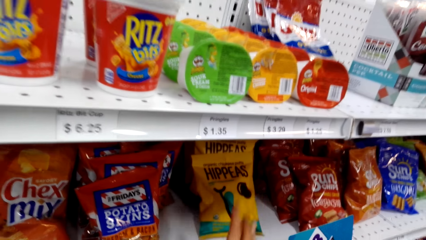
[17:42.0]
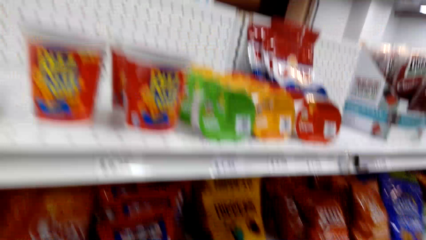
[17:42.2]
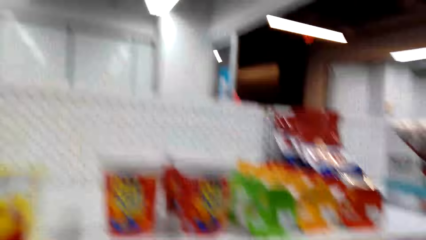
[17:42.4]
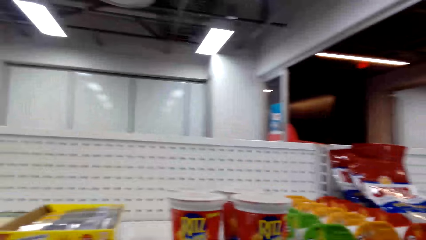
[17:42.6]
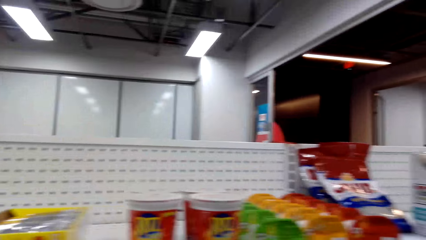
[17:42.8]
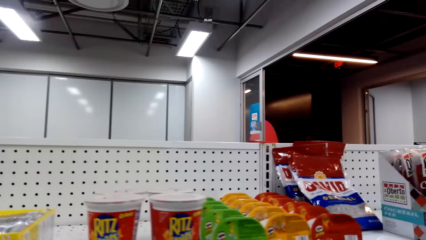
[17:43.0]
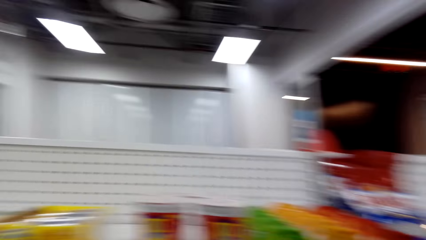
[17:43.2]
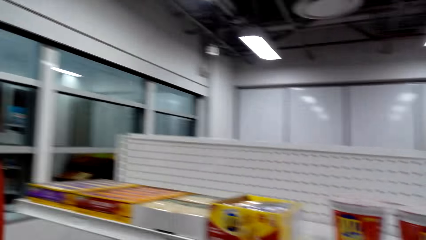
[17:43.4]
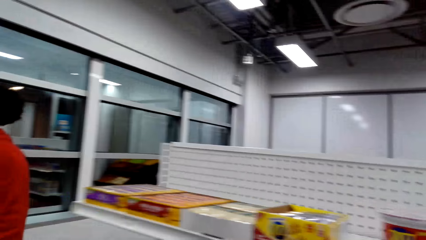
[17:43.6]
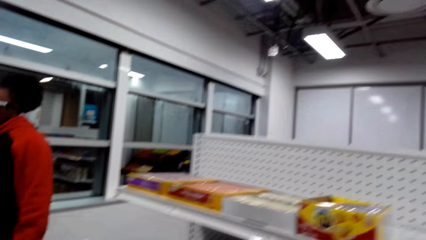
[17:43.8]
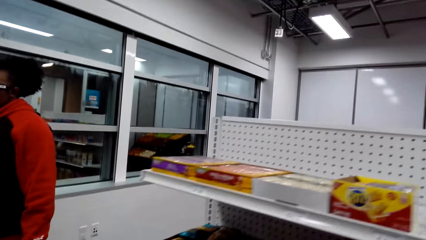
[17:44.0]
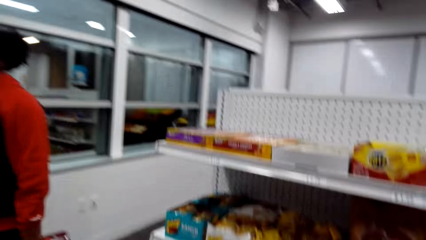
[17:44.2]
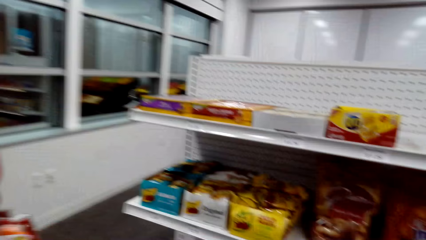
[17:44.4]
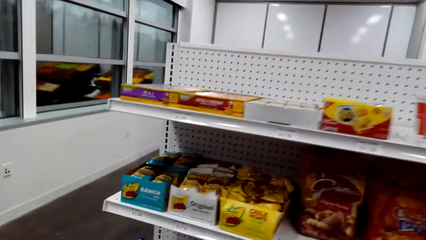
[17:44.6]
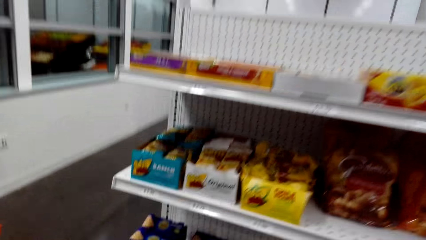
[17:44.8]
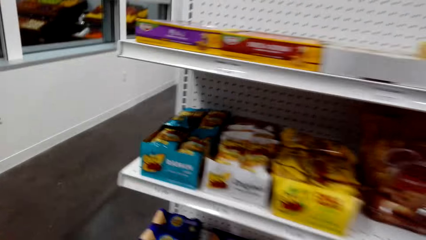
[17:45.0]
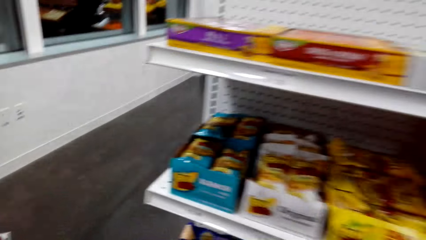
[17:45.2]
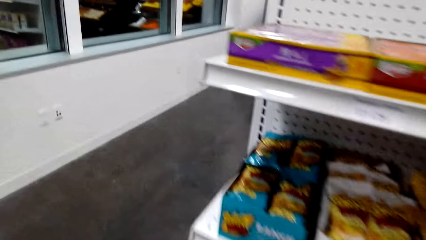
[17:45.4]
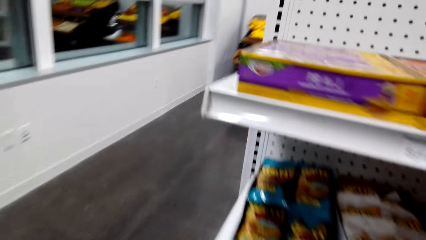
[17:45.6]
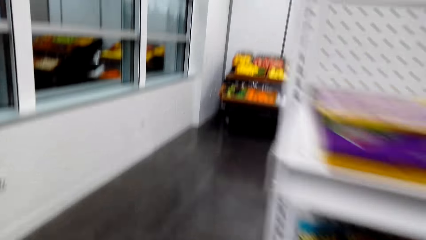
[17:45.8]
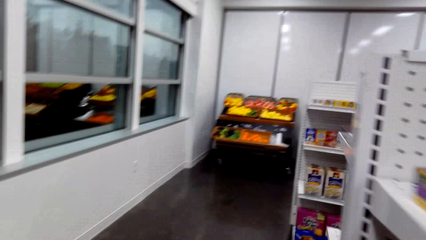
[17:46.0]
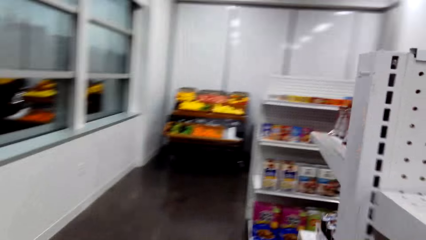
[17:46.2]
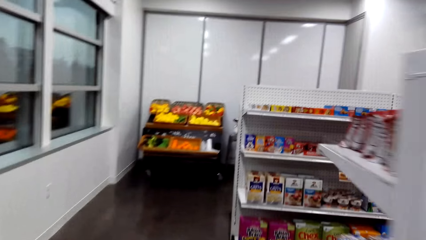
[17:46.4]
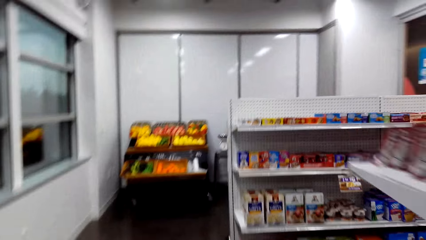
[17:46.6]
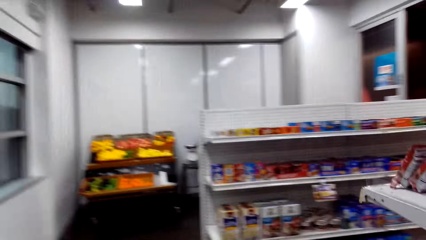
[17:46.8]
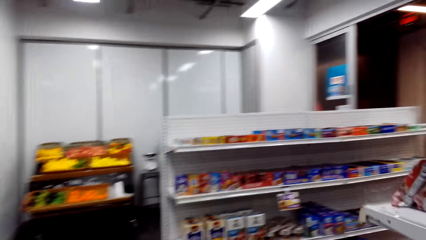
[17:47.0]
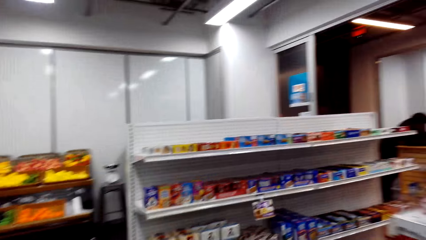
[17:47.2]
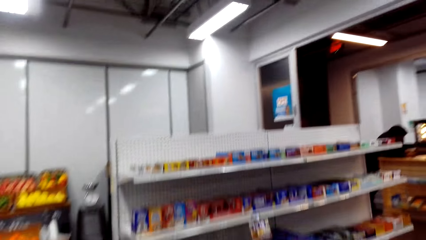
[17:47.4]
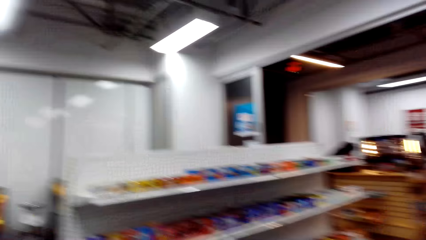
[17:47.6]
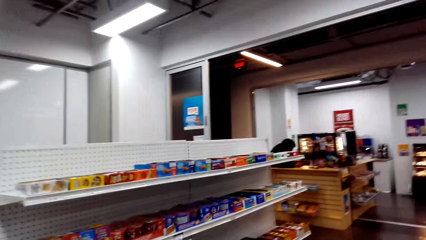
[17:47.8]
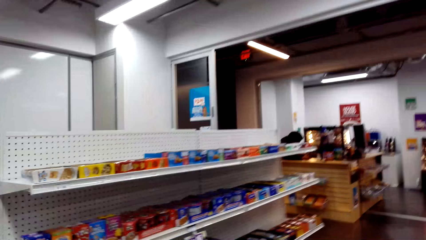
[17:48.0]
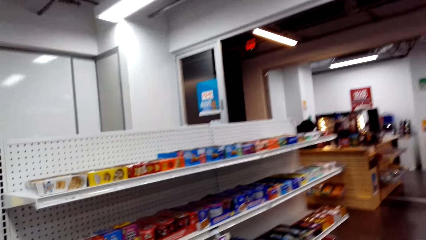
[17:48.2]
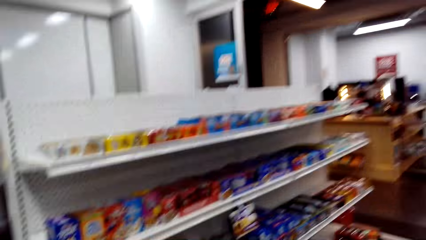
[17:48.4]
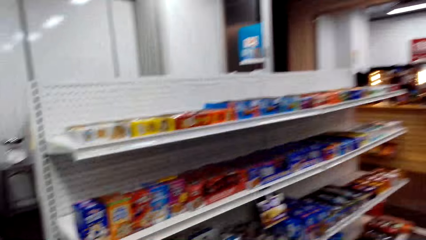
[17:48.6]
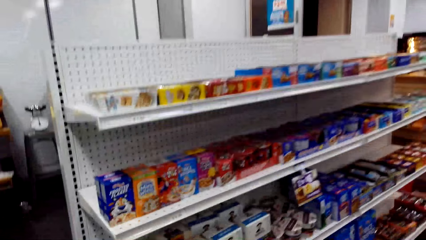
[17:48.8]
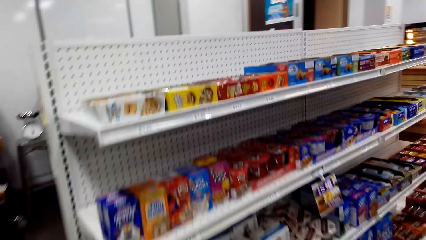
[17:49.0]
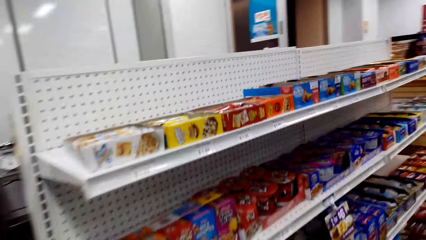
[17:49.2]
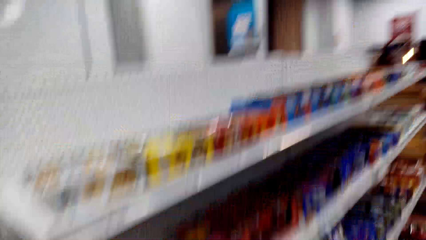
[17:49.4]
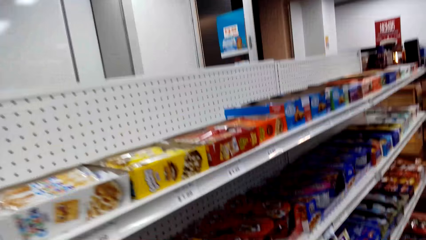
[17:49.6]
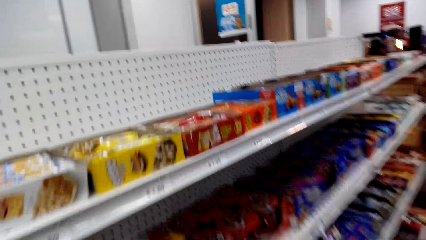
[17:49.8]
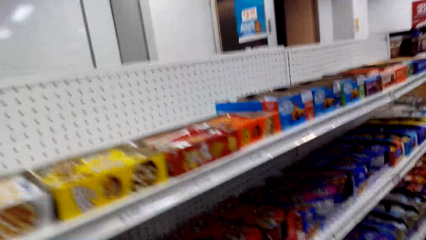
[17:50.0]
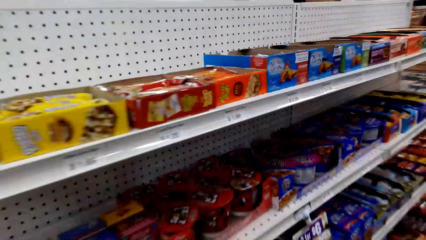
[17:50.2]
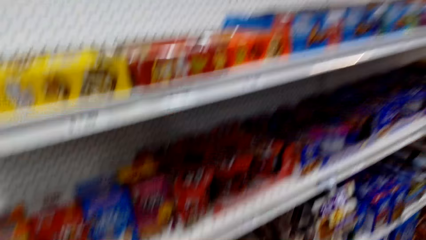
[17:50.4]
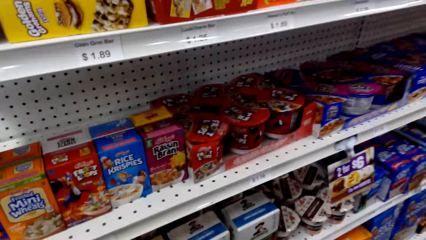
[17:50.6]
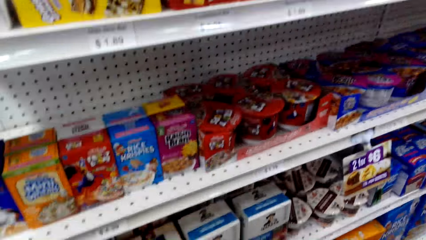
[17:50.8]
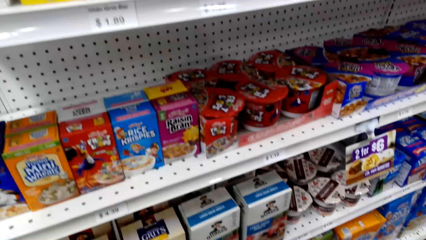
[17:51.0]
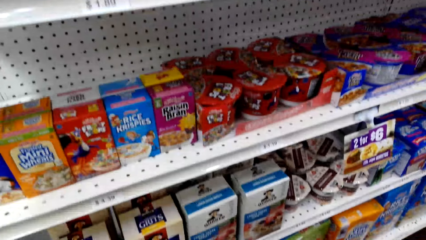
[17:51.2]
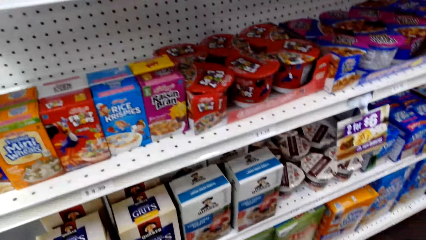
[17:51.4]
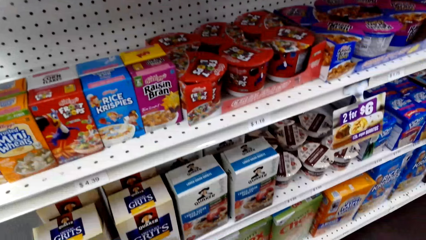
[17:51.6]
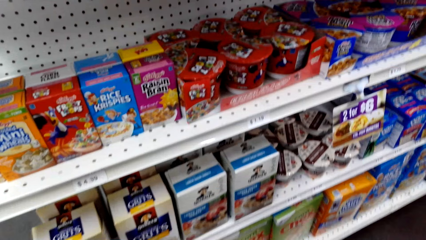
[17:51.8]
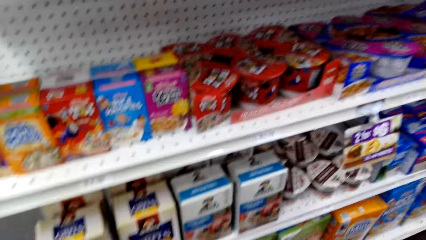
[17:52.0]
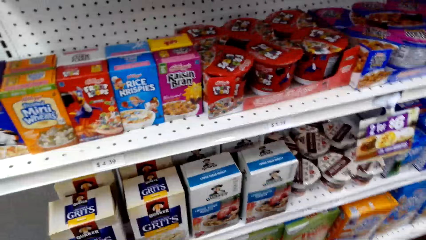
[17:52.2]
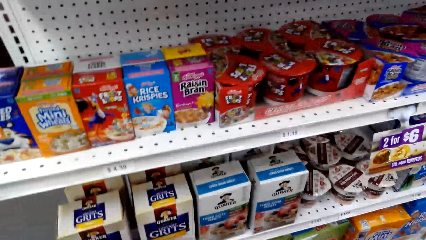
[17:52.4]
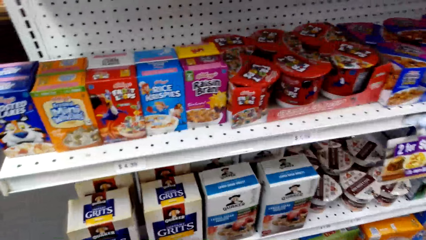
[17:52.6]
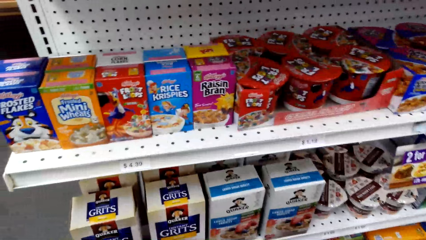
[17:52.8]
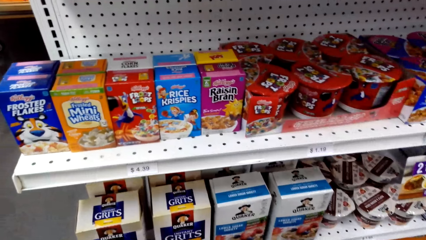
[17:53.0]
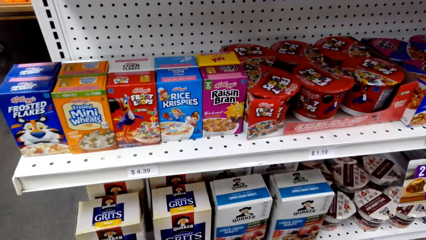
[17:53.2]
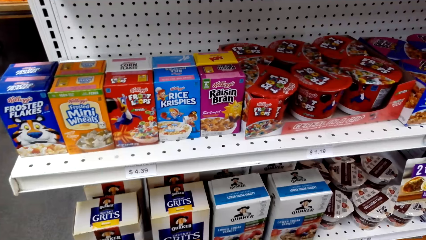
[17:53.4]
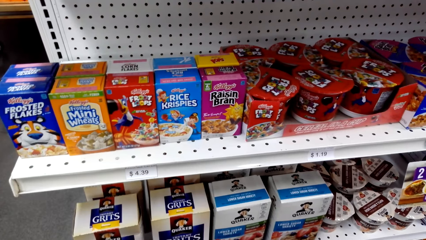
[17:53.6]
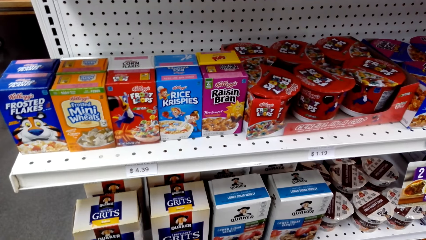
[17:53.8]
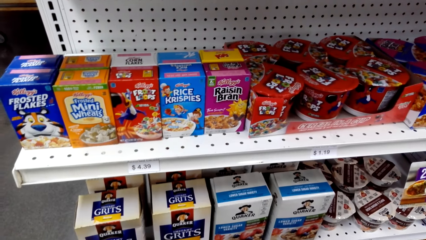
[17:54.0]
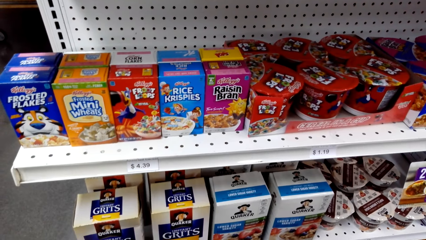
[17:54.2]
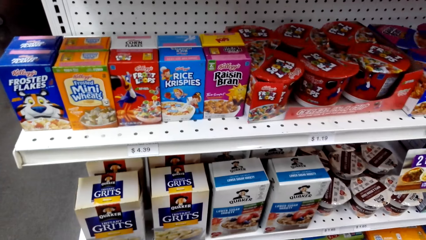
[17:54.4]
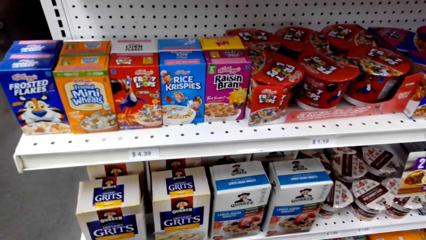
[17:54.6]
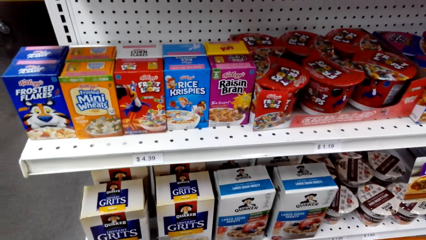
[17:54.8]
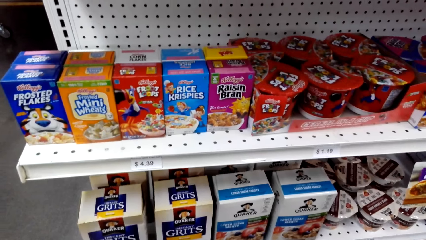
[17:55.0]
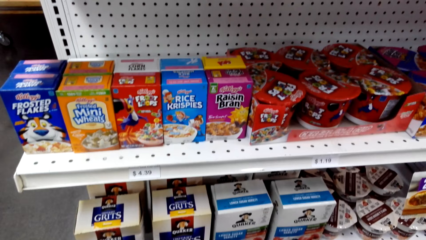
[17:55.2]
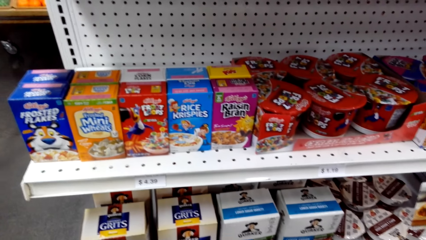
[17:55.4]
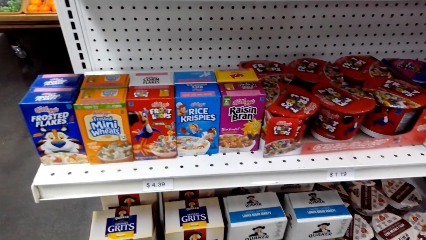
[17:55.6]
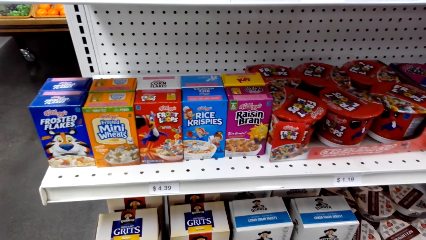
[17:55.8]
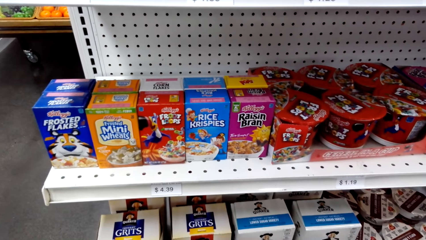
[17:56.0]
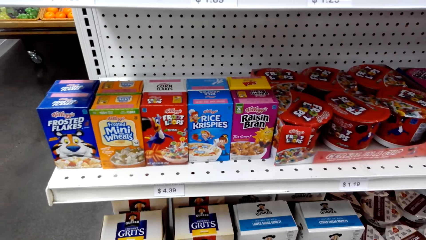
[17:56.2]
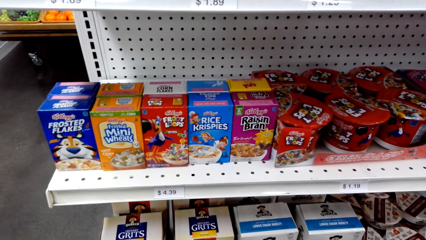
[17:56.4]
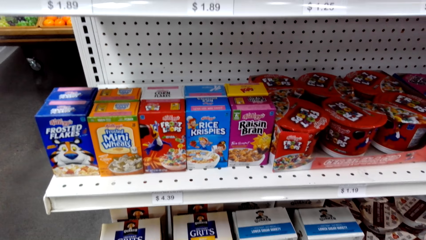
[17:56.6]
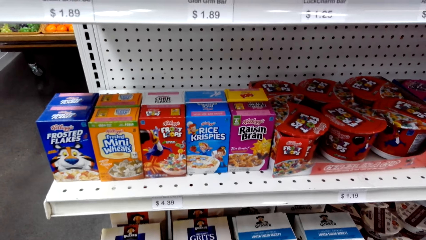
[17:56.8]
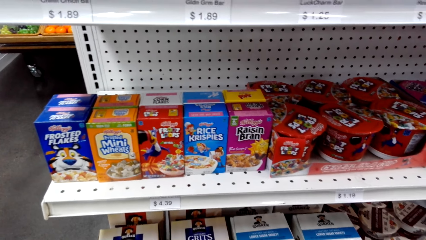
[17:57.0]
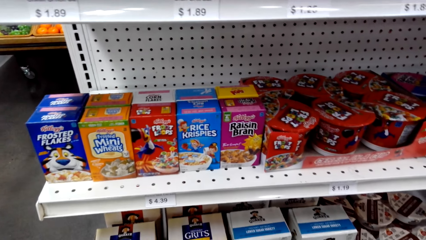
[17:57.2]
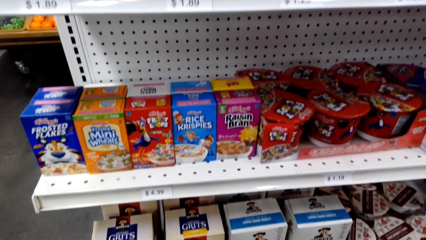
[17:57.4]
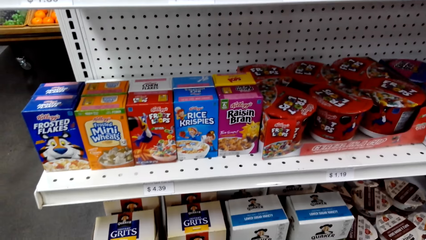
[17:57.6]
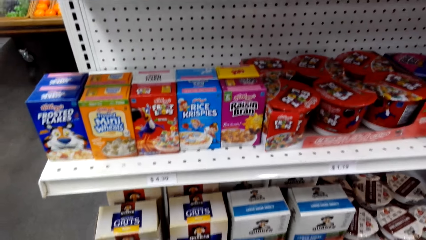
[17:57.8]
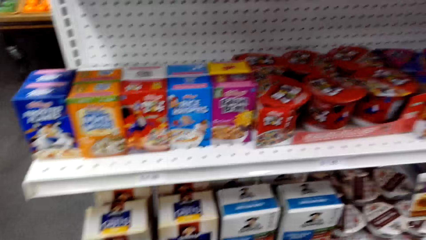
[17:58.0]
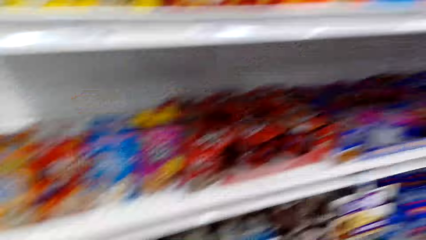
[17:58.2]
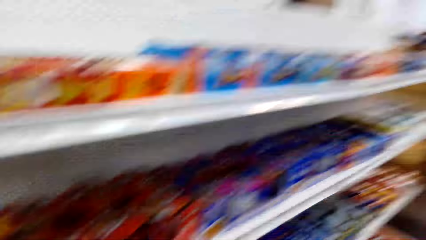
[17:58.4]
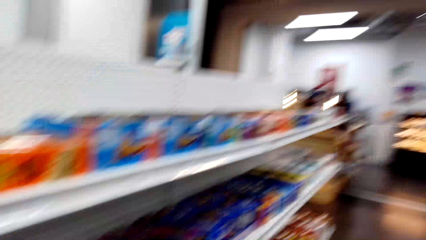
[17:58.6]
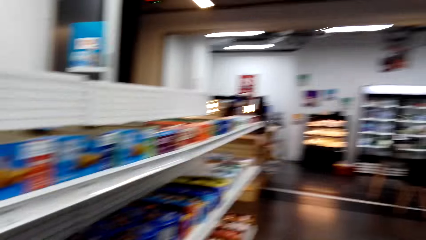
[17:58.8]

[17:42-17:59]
The camera wearer walks around in the supermarket. They look at the products.
